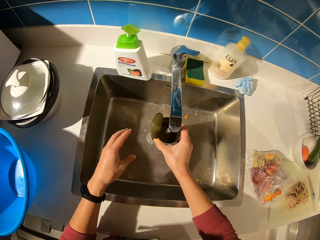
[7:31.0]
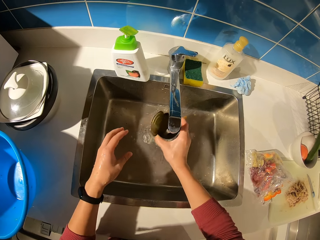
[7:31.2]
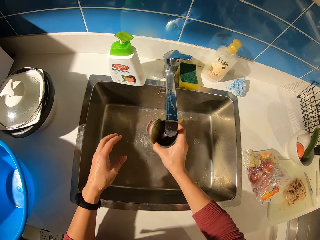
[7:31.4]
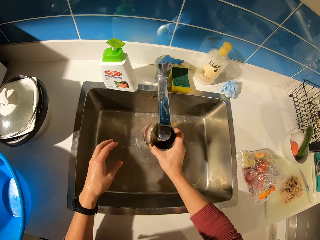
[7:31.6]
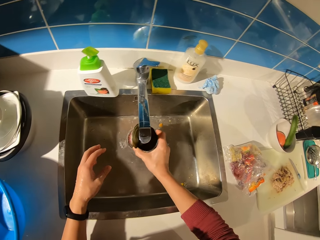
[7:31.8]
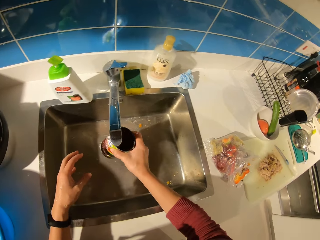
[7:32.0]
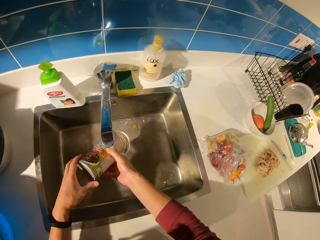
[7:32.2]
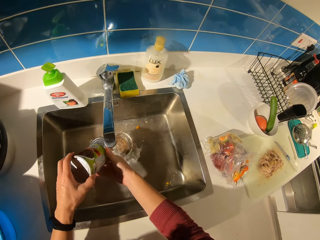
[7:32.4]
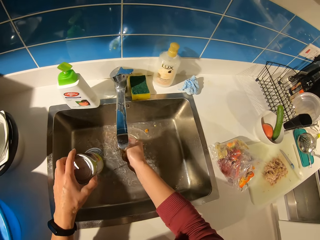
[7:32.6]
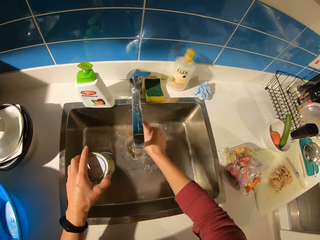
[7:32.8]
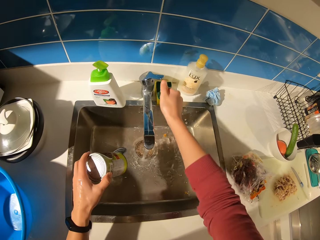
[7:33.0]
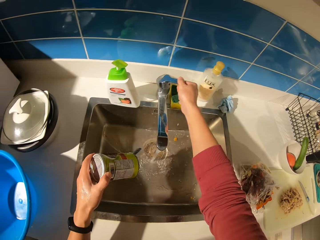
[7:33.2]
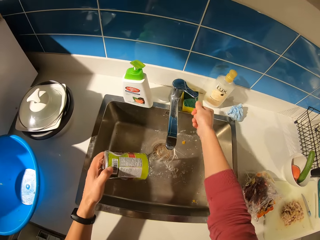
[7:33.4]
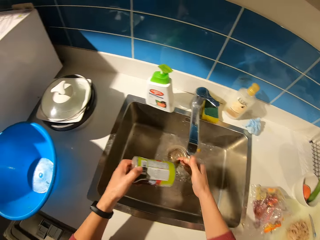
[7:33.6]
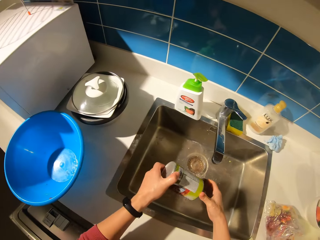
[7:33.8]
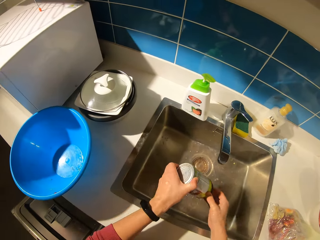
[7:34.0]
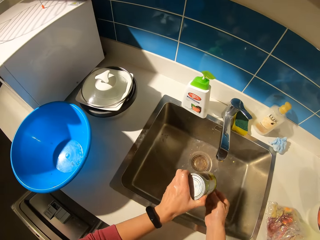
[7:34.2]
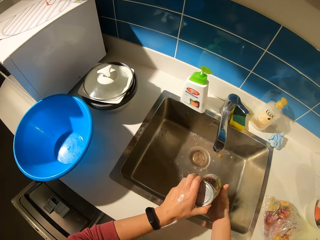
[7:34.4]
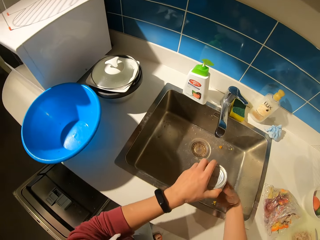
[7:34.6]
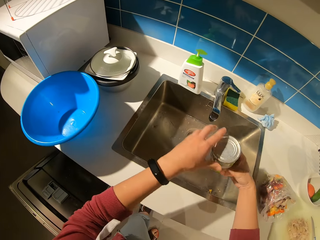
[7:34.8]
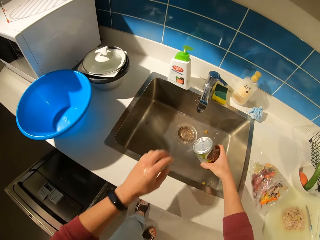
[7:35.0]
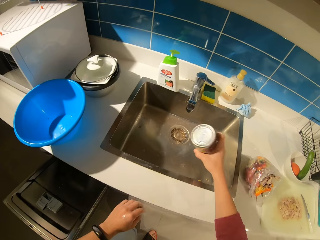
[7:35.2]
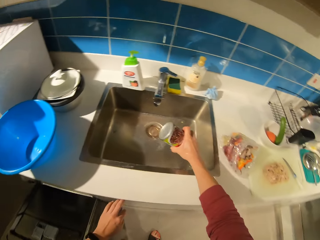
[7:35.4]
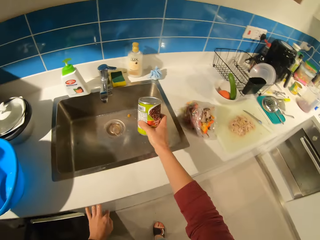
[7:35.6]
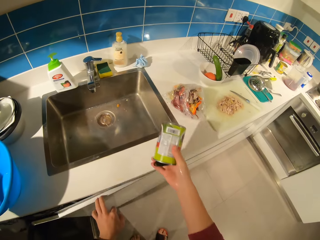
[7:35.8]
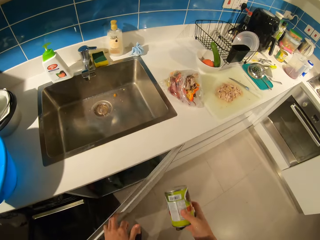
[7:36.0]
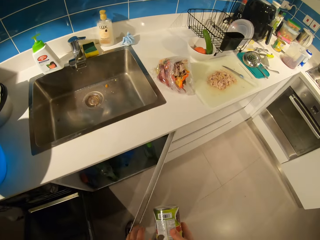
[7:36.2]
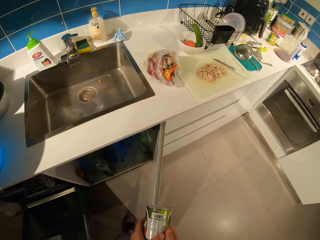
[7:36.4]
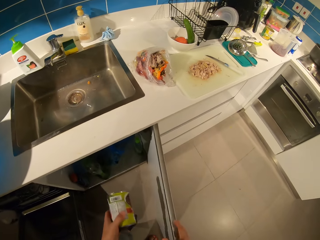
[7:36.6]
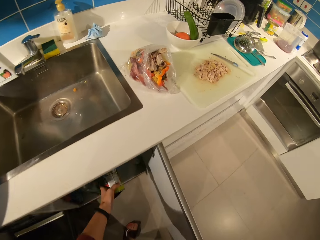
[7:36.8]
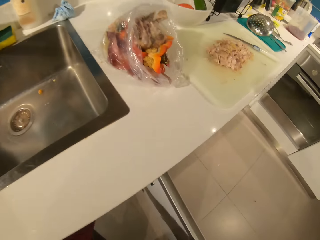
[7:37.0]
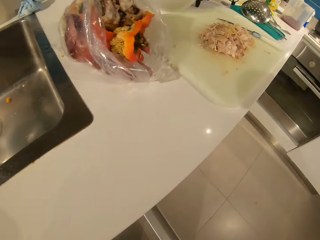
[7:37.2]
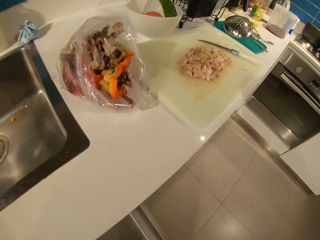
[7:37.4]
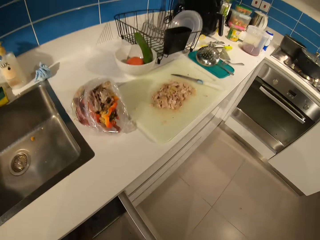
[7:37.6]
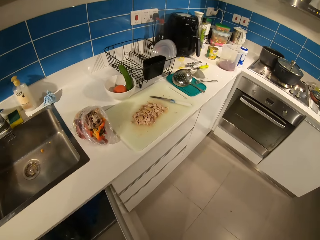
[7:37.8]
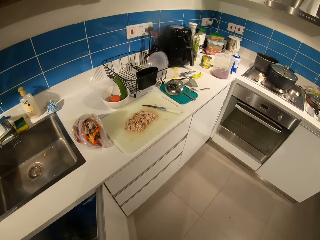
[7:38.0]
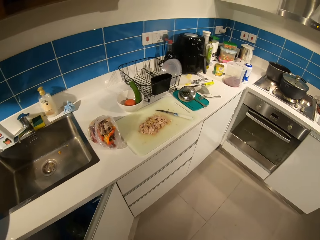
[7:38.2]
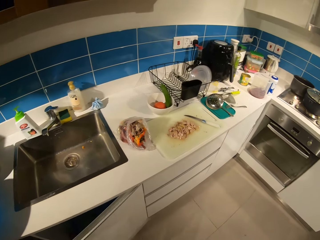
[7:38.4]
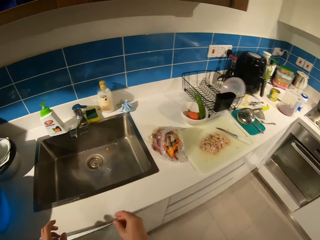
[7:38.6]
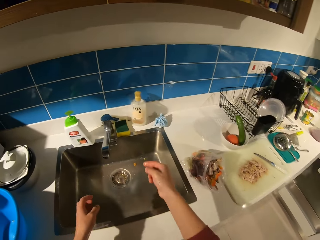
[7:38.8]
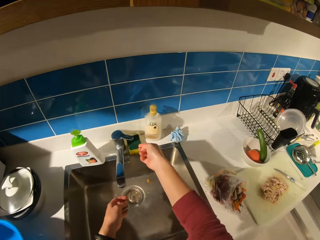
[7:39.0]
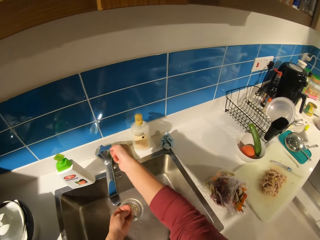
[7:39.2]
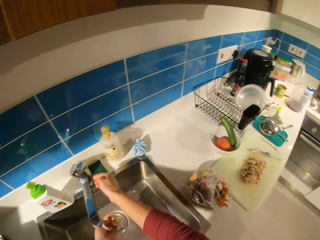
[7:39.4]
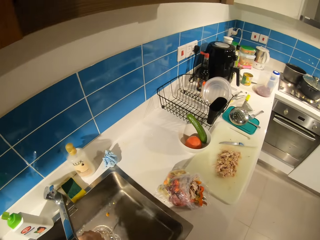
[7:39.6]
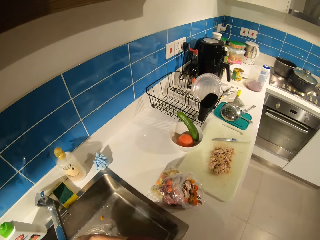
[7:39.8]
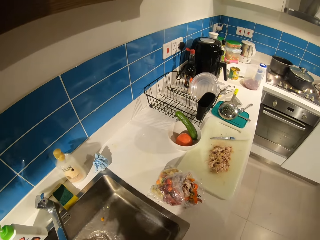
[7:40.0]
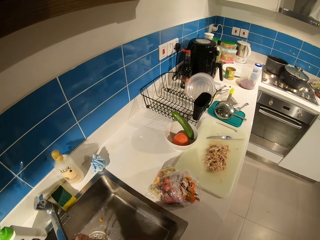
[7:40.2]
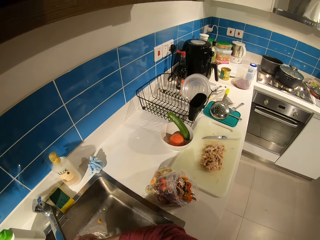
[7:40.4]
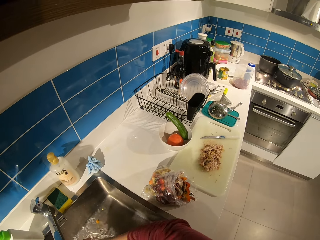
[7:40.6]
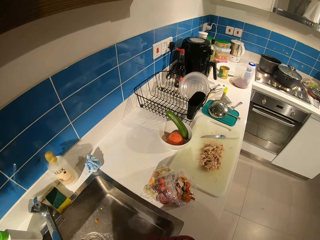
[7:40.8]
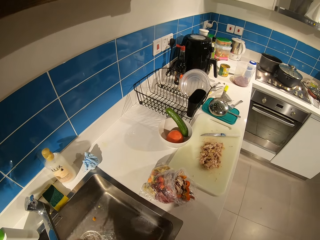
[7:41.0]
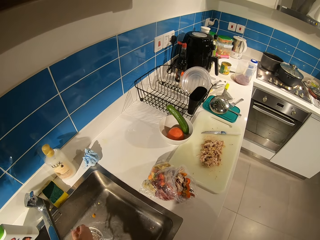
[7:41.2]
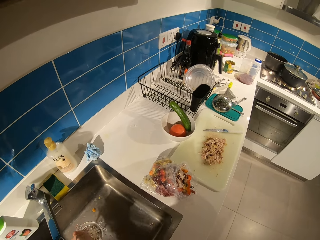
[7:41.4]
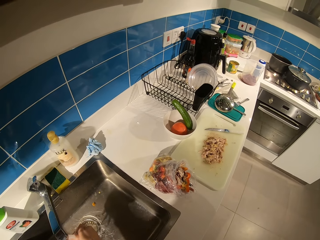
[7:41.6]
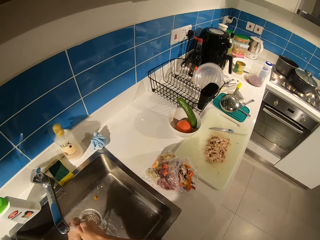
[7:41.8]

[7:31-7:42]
The camera wearer closes the tap. She shifts the can to the right hand and shakes the can on the sink. She opens the sink base cabinet door. She drops the can in the cabinet. She closes the cabinet. She opens the tap and washes her hands on the sink.

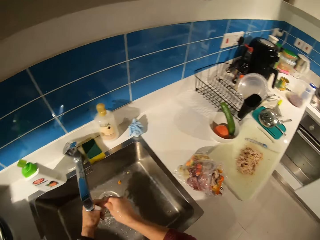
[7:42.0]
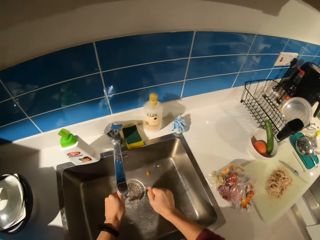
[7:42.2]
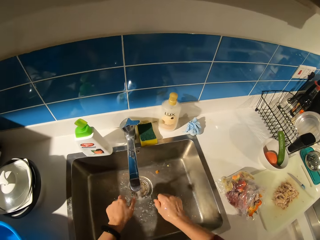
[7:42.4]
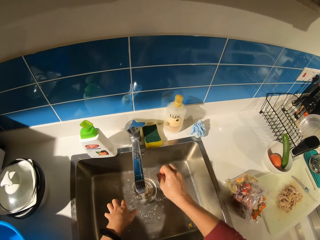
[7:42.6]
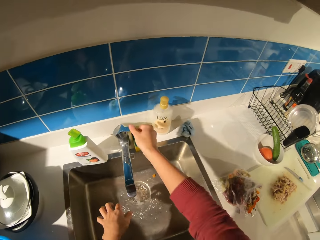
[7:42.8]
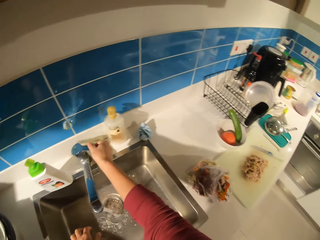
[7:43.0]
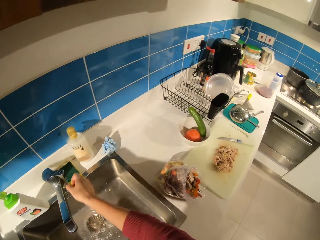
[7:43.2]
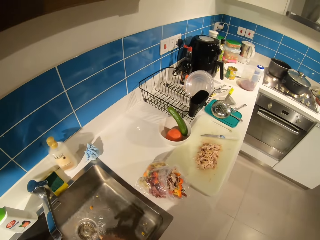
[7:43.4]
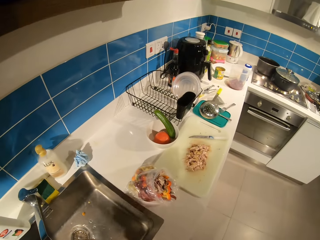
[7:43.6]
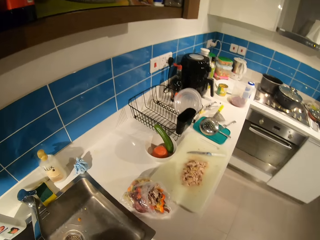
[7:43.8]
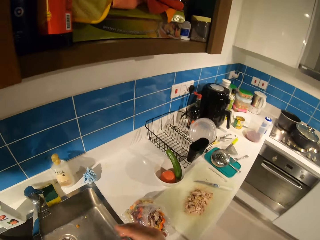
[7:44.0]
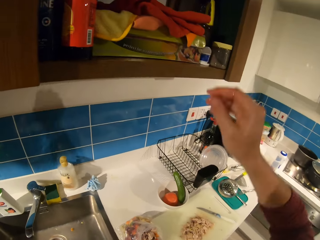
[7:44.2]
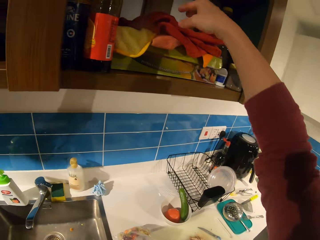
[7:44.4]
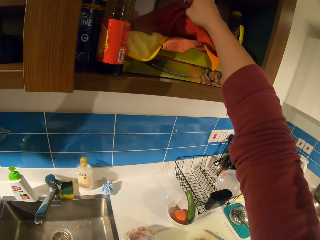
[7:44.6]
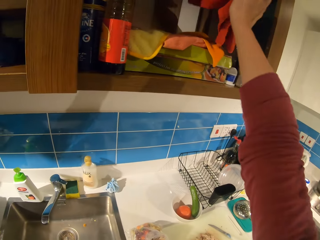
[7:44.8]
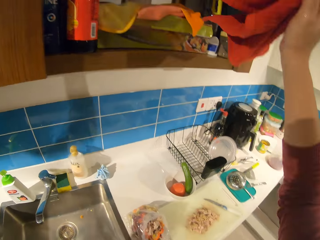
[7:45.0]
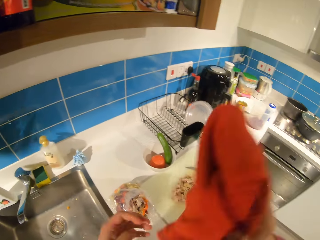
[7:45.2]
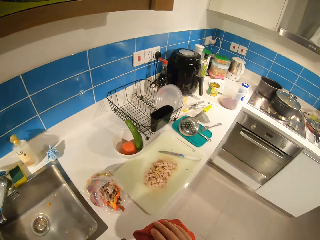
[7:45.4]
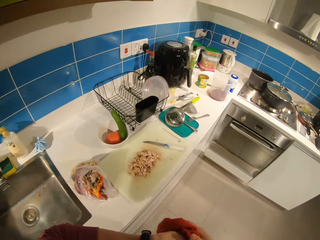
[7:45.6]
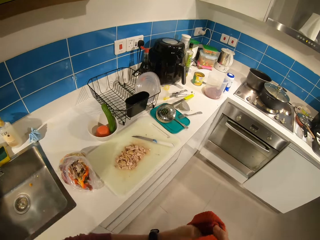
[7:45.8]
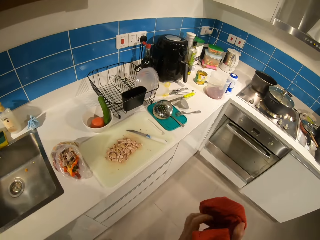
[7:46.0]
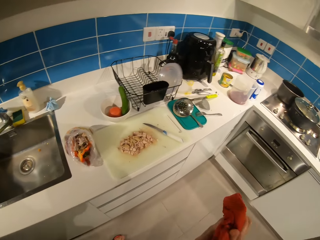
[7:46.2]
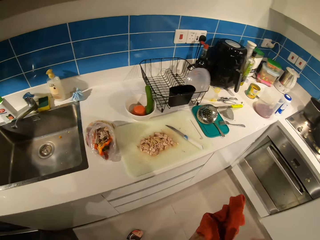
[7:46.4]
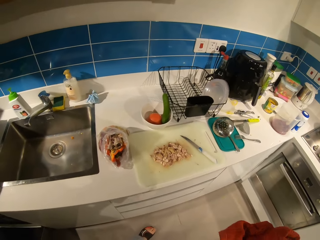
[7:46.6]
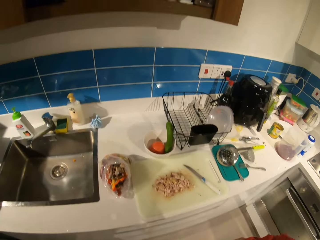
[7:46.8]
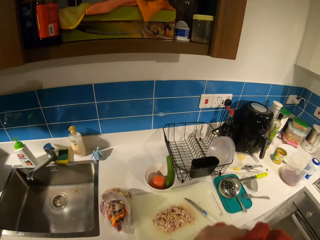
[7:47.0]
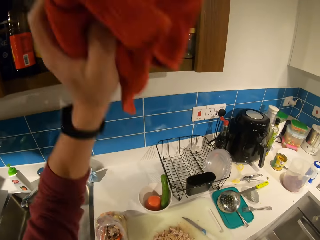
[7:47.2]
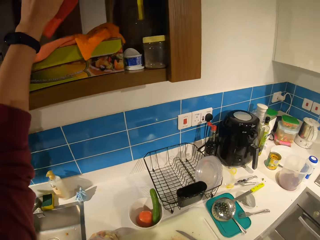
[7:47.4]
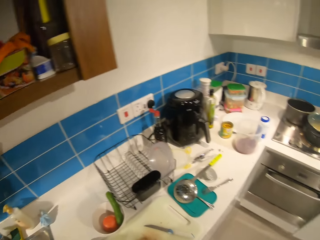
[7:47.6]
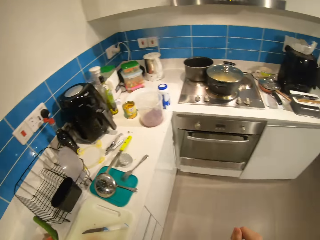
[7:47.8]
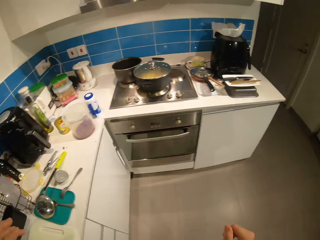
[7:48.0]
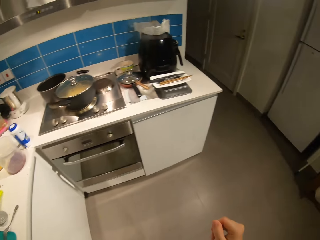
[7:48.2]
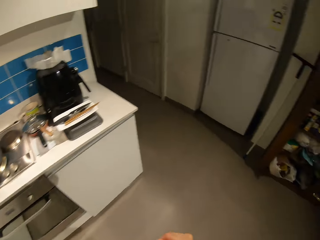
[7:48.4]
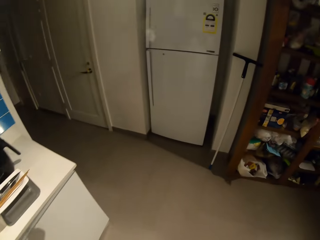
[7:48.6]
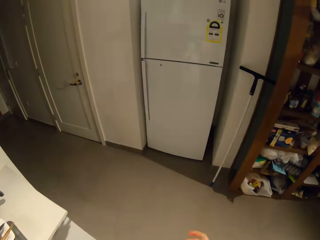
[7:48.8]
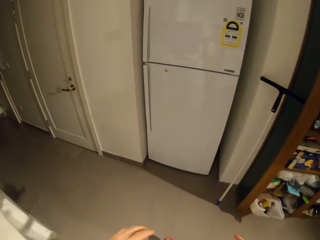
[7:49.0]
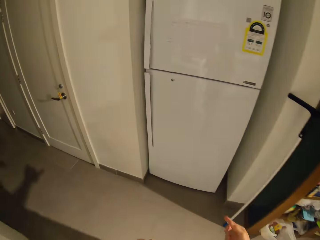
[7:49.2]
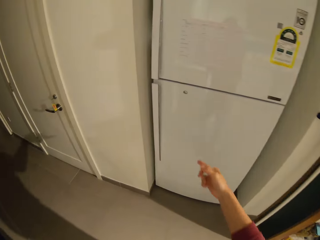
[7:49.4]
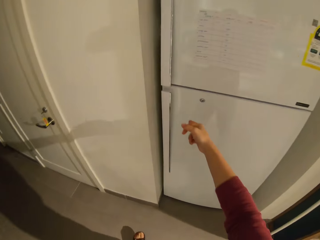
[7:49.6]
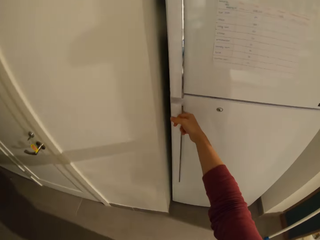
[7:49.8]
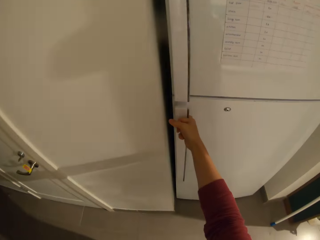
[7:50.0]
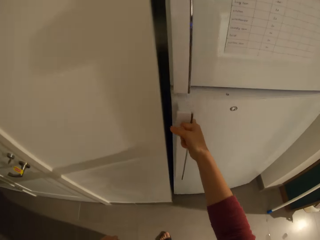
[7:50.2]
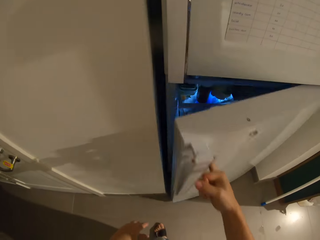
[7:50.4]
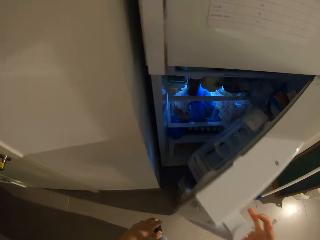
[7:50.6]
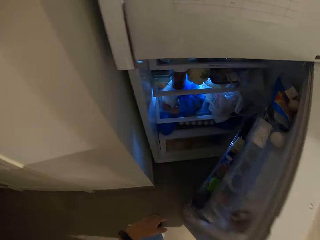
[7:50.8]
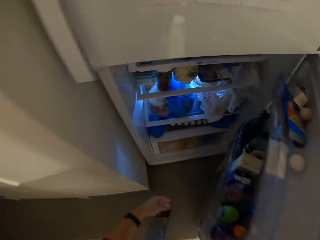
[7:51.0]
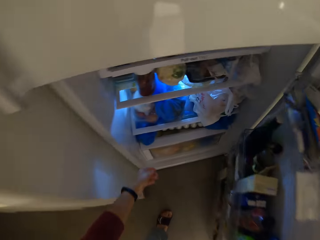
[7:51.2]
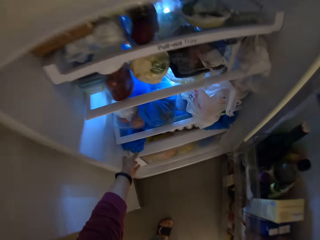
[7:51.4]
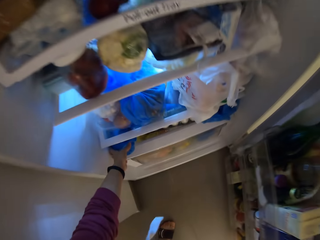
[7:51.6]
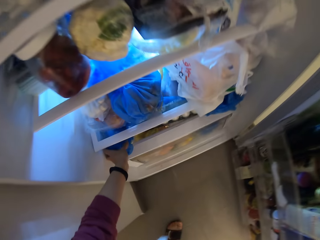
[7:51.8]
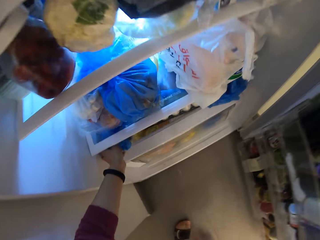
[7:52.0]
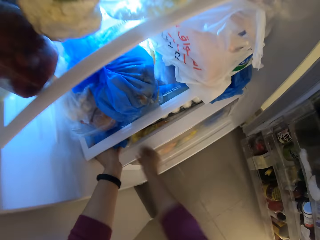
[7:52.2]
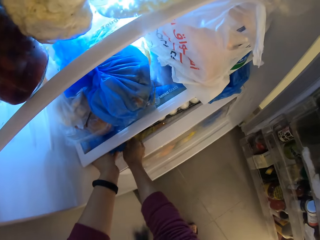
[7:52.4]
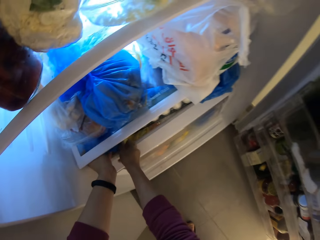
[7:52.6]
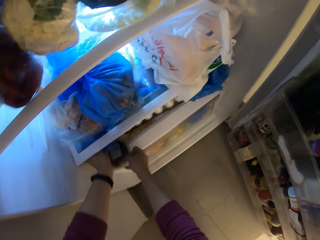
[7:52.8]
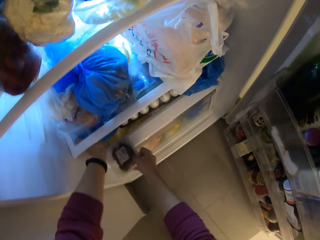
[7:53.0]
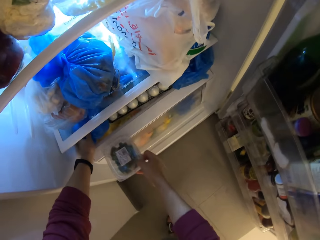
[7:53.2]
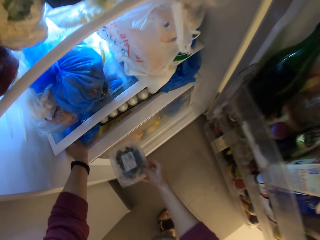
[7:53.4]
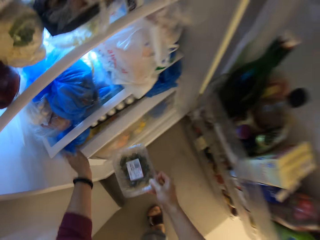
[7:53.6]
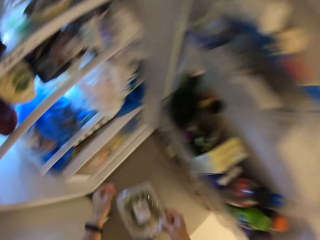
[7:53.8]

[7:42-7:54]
The camera wearer closes the tap. She shakes her hands on the sink. She picks up a red kitchen towel from the upper cabinet. She wipes her hand with the red towel. She returns the towel back to the upper cabinet. She walks towards a fridge. She opens the fridge. She lifts a bag or pack of pickles from the fridge with her left hand. She picks up a fruit plate.
